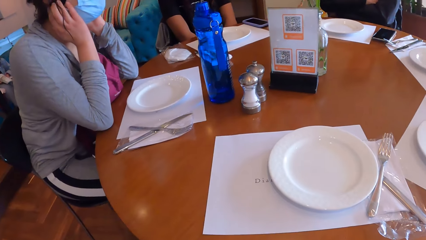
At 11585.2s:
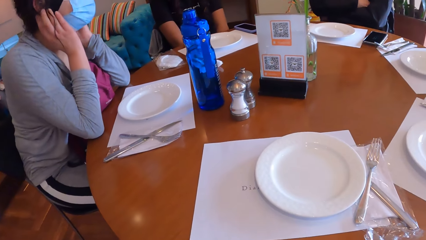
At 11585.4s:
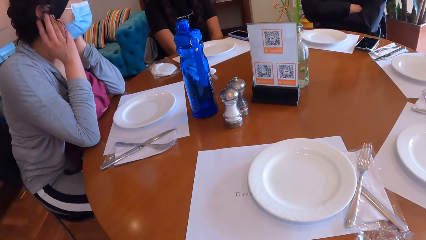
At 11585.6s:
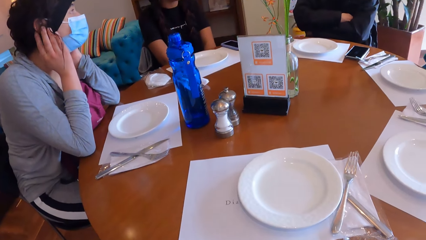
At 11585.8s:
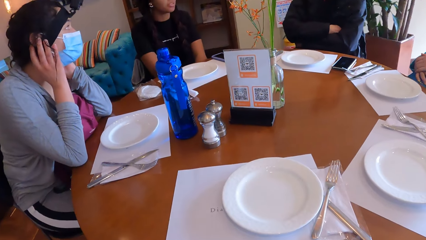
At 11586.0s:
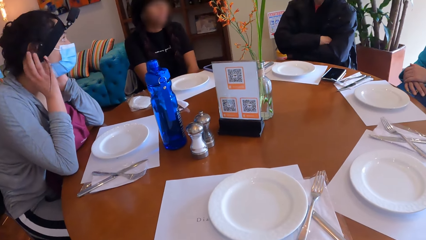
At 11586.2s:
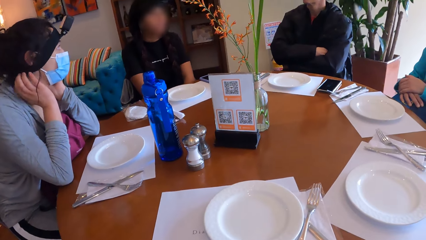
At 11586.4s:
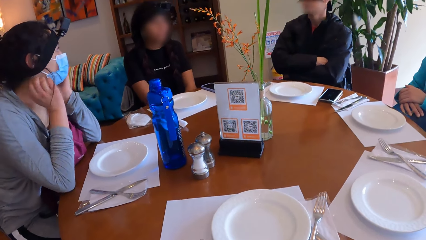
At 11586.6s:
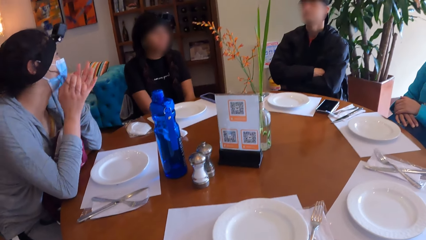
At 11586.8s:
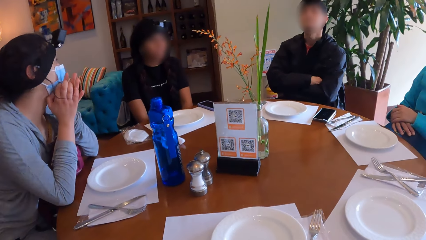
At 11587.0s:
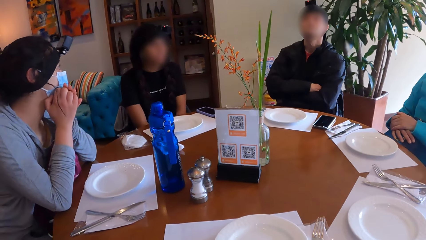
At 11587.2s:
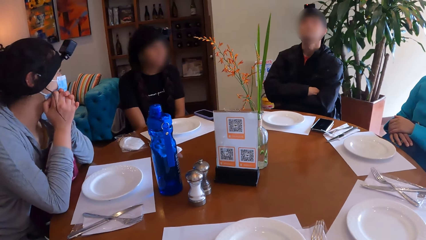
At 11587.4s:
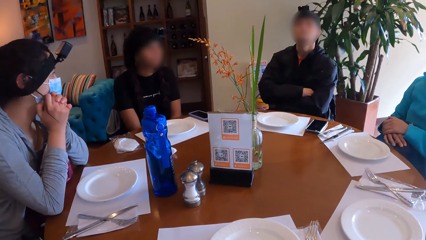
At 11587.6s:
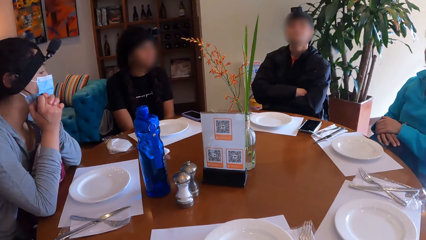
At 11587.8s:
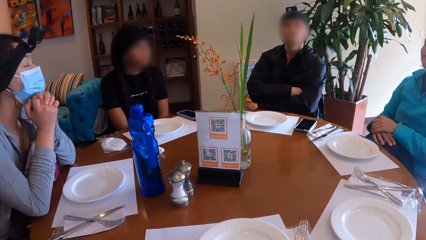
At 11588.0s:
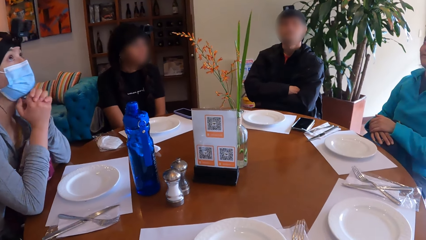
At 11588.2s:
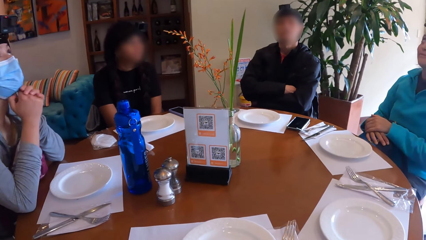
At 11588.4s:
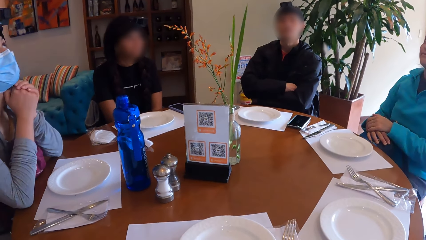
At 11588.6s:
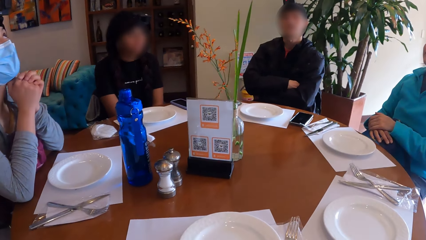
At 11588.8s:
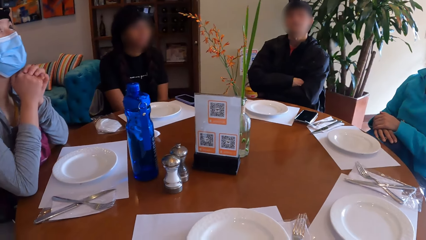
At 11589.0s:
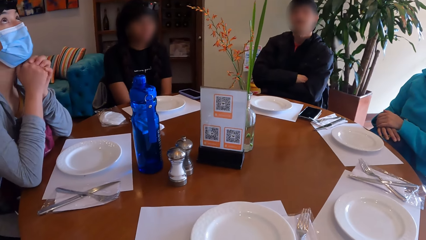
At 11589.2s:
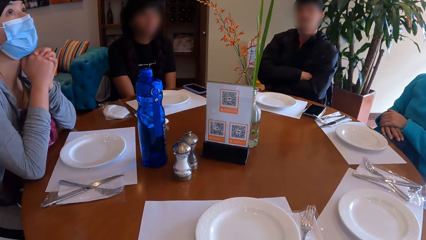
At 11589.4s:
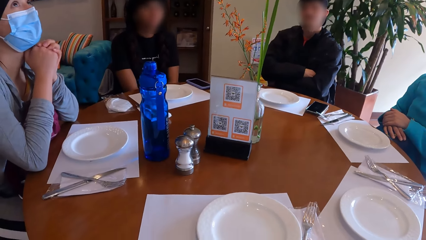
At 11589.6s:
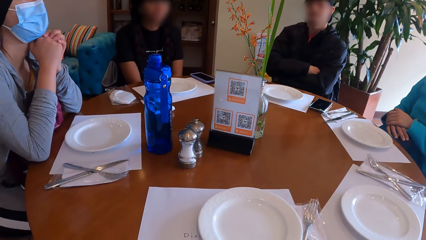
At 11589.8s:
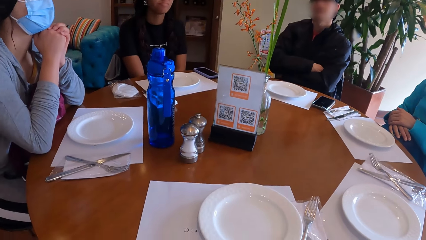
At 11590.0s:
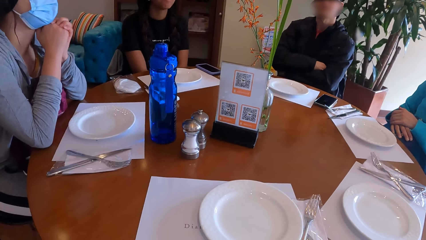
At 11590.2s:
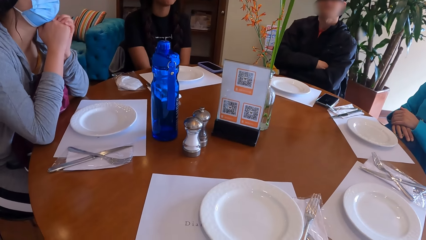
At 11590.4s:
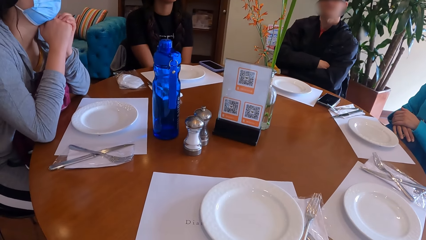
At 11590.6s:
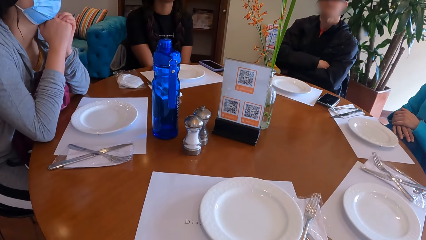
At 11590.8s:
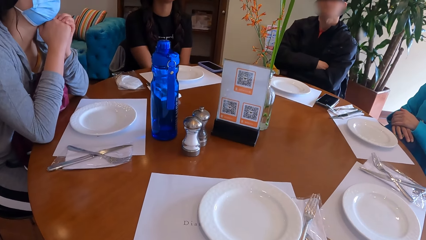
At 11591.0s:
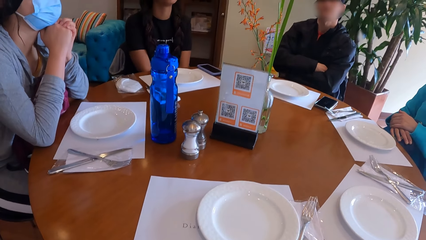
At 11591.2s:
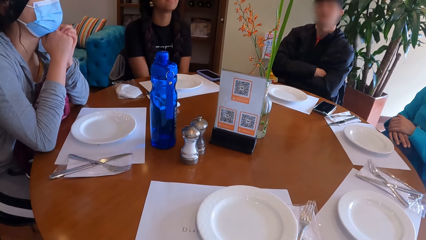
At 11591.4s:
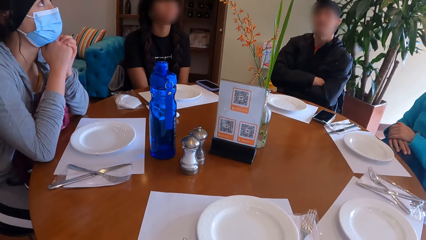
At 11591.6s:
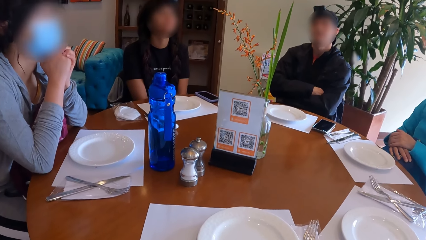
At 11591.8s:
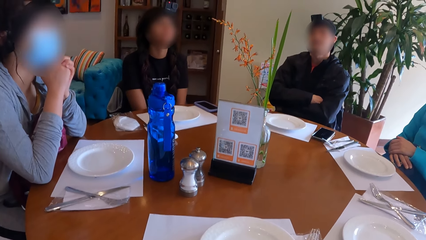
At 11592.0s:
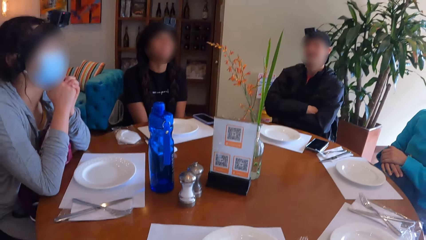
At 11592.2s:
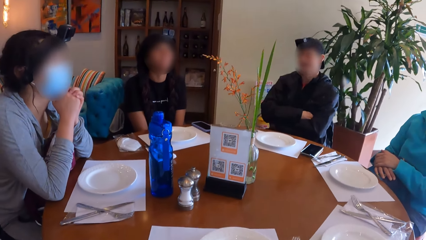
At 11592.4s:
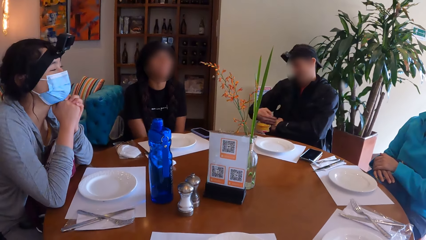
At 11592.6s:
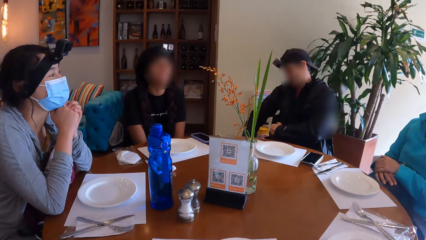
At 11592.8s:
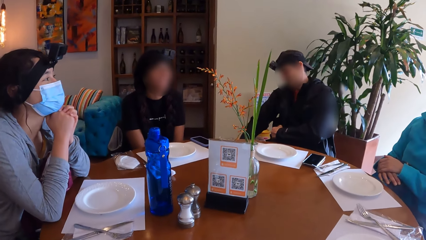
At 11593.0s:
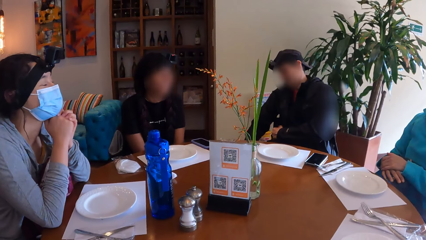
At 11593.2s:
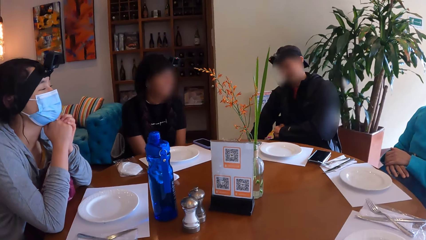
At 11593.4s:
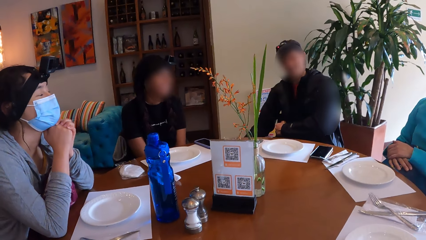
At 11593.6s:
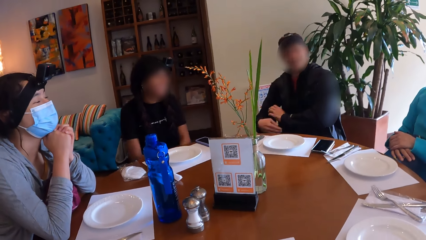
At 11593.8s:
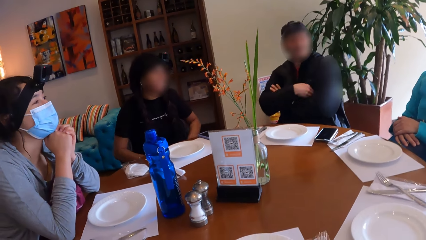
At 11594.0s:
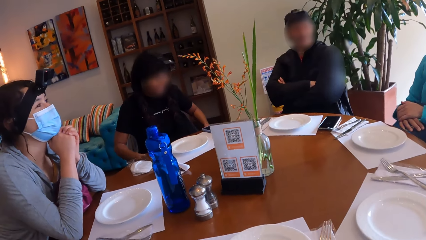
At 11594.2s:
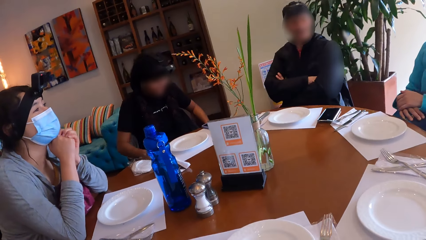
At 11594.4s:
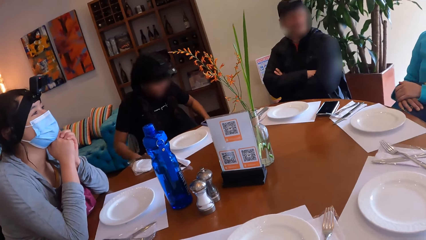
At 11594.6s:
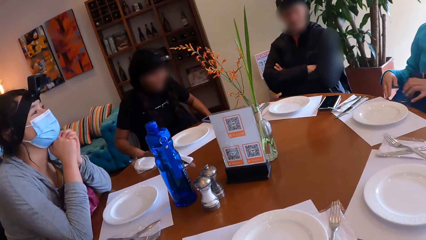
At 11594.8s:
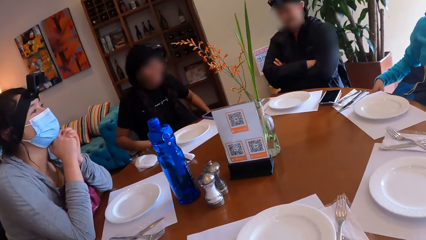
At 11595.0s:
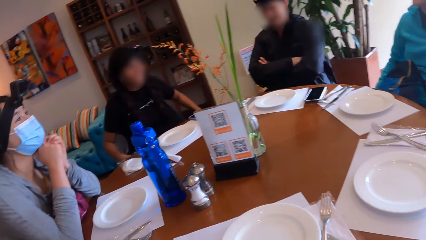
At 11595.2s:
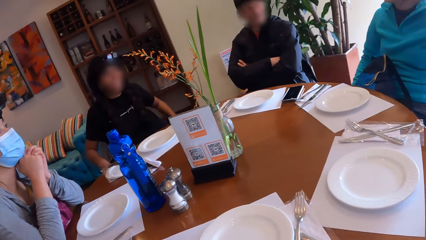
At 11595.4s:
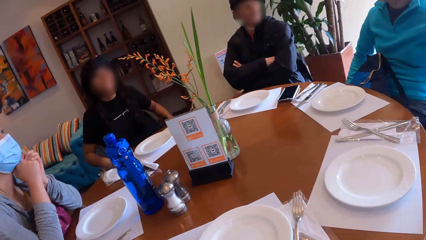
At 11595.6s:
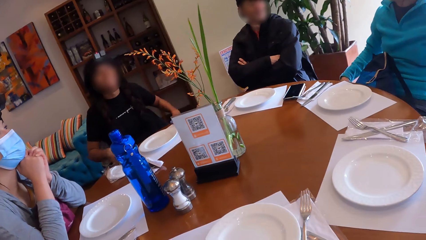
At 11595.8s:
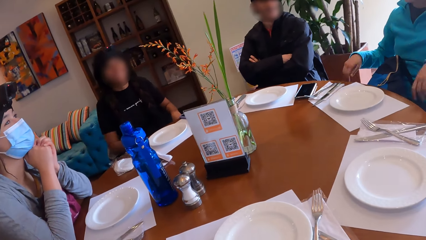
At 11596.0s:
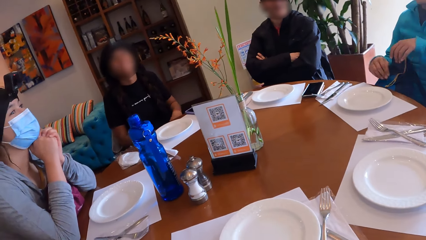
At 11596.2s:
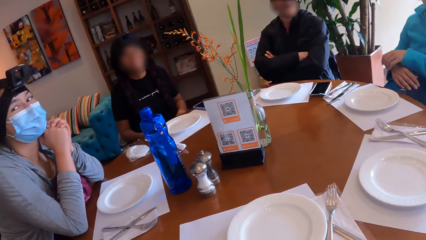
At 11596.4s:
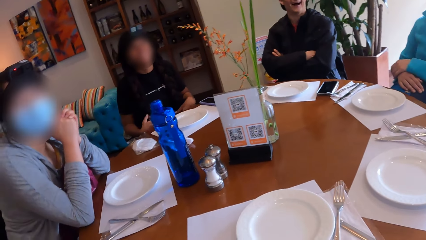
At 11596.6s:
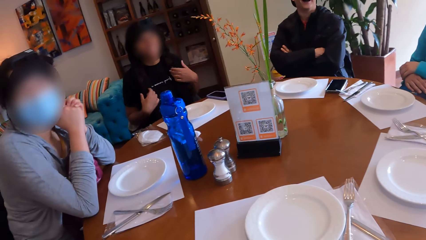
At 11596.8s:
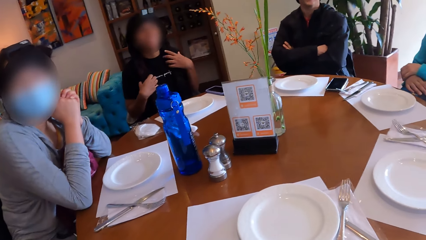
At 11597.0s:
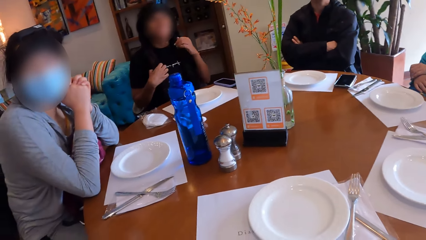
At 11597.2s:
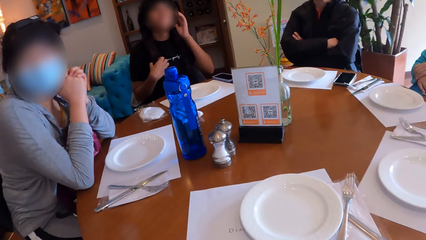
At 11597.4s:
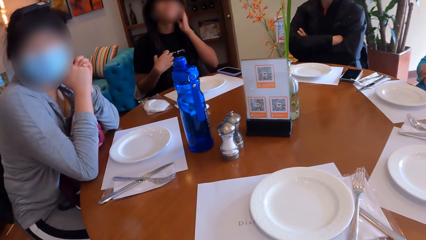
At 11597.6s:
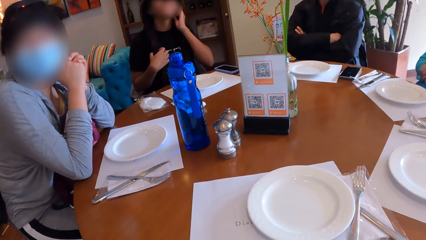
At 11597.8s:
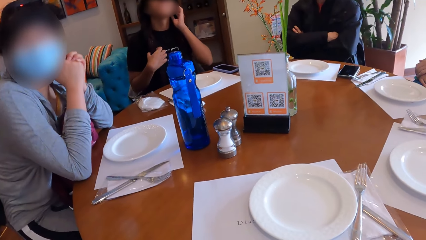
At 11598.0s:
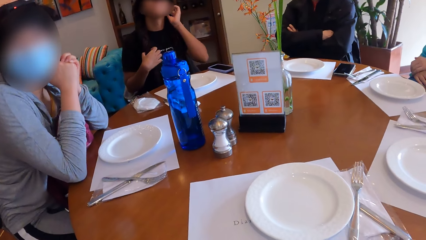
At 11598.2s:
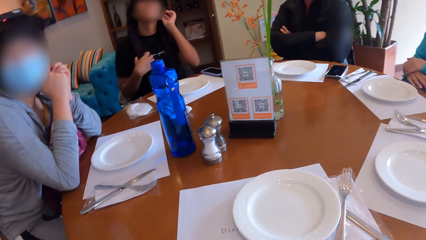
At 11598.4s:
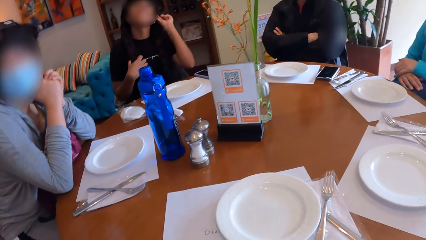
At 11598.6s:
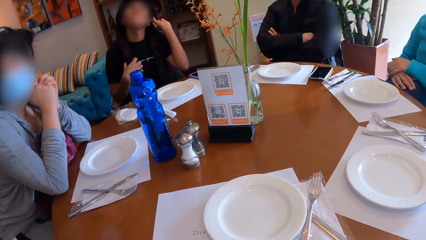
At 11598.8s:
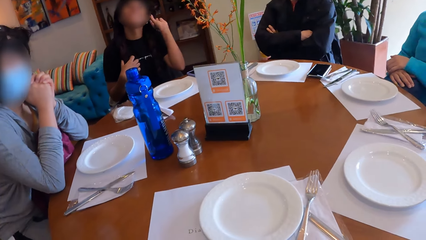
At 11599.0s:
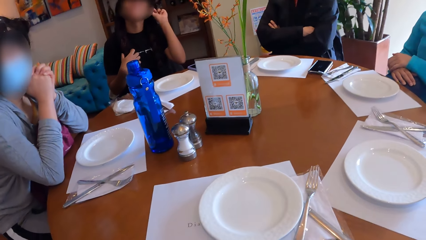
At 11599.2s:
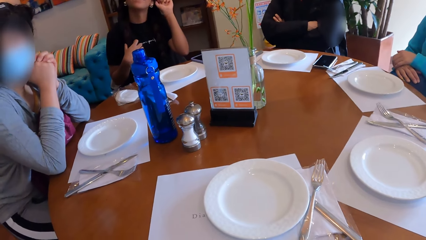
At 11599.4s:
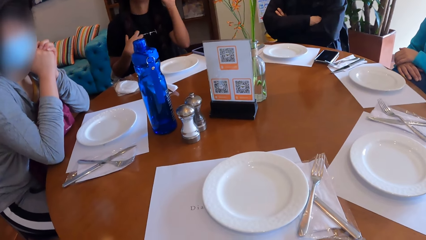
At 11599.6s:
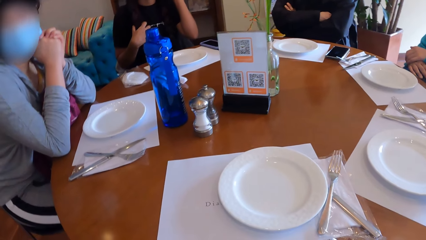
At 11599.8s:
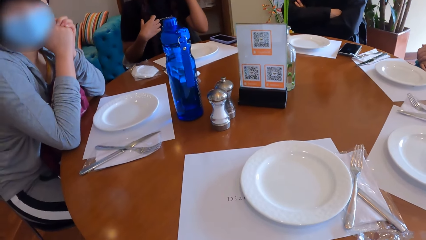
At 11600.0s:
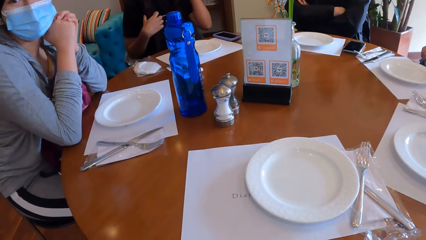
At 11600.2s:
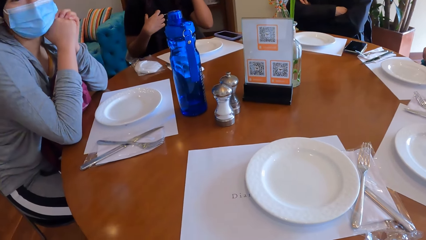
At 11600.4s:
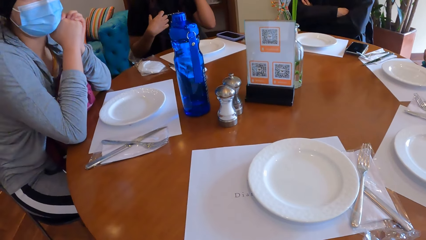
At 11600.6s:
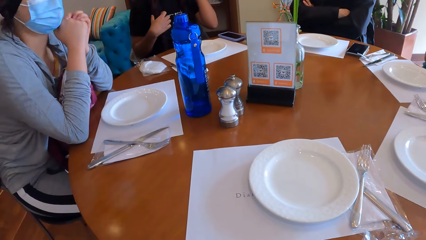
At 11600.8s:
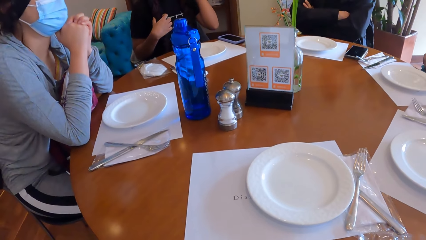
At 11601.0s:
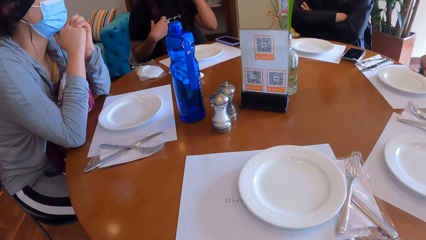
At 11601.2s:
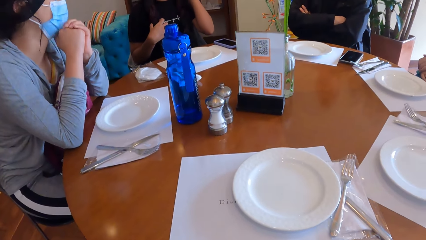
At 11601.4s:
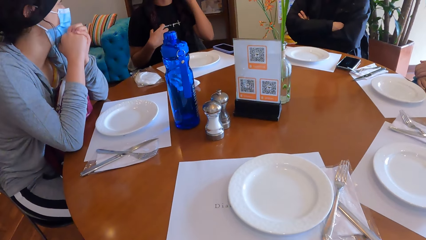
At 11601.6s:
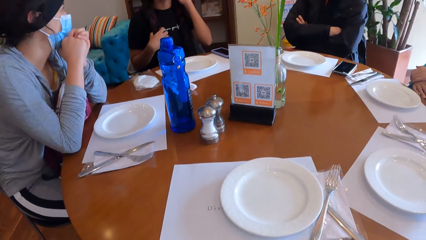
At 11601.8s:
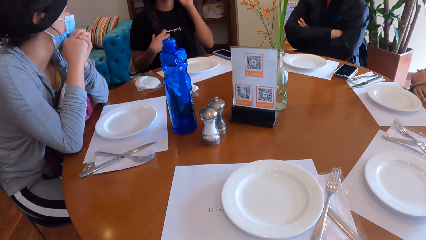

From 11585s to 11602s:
A person gestures. Another person shakes their head. The first person holds their chin. A third person lowers a hand under the table. The third person crosses their hands. A fourth person gestures. The second person gestures. The fourth person puts their hands on the bag. The second person touches their hair.
